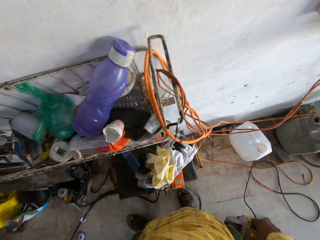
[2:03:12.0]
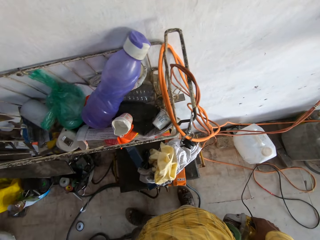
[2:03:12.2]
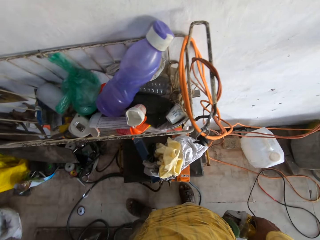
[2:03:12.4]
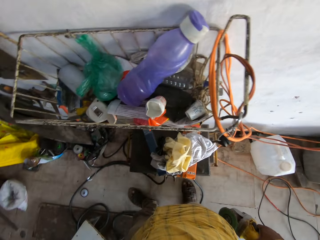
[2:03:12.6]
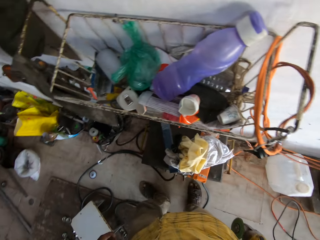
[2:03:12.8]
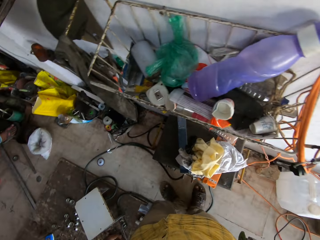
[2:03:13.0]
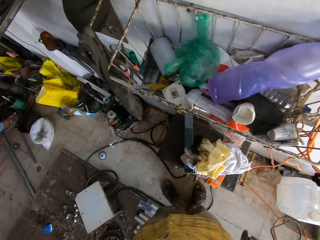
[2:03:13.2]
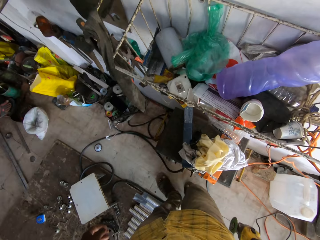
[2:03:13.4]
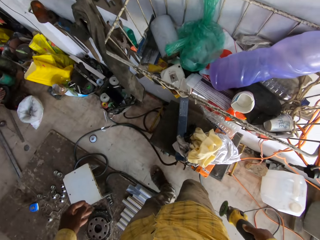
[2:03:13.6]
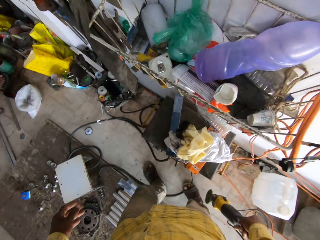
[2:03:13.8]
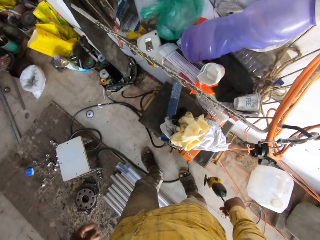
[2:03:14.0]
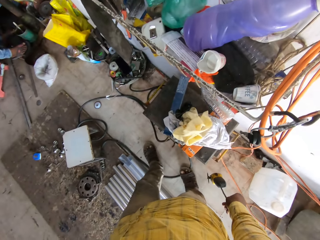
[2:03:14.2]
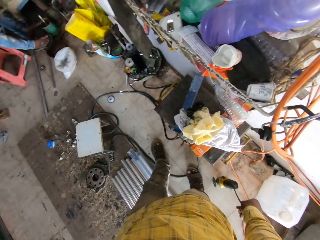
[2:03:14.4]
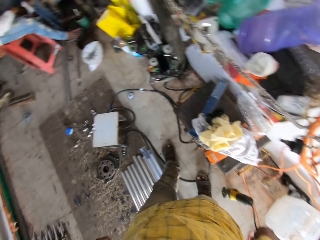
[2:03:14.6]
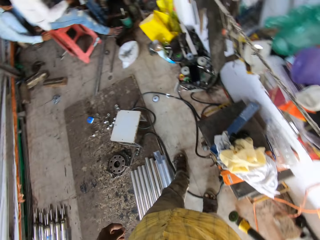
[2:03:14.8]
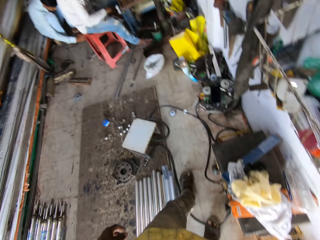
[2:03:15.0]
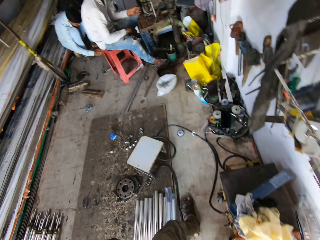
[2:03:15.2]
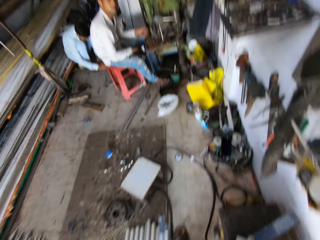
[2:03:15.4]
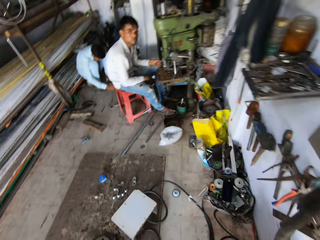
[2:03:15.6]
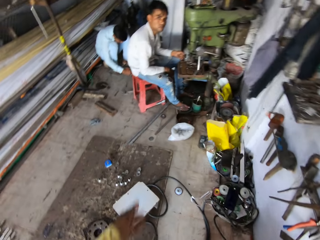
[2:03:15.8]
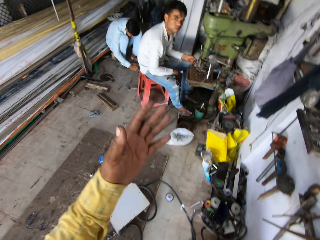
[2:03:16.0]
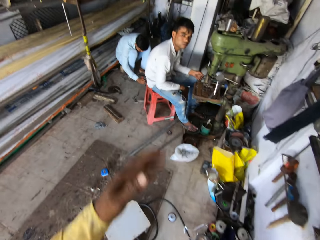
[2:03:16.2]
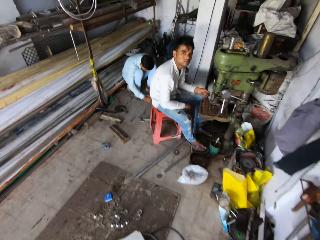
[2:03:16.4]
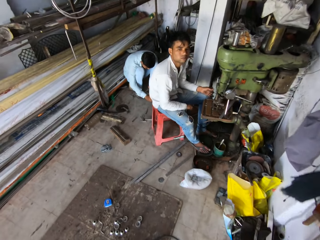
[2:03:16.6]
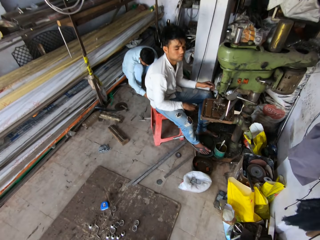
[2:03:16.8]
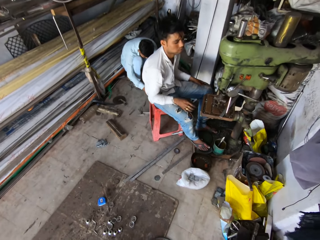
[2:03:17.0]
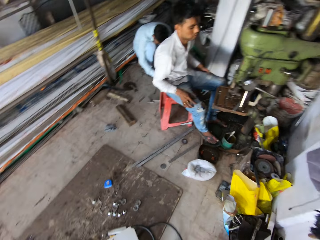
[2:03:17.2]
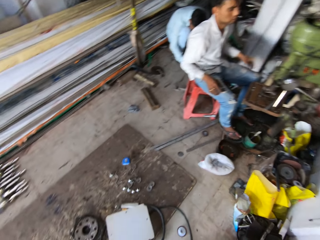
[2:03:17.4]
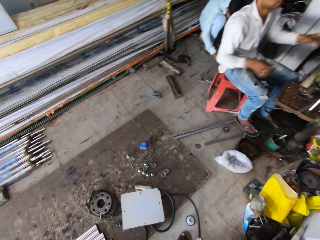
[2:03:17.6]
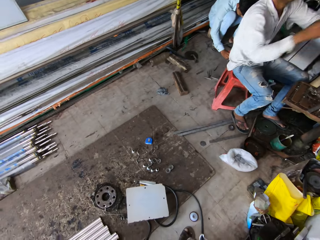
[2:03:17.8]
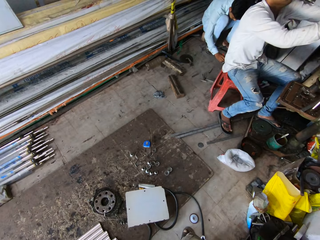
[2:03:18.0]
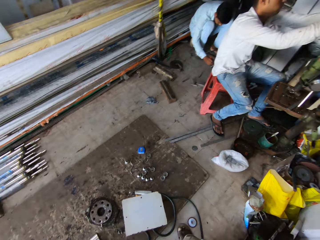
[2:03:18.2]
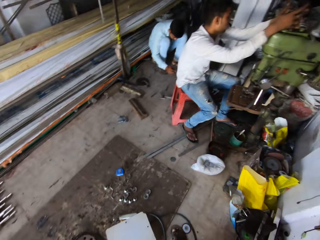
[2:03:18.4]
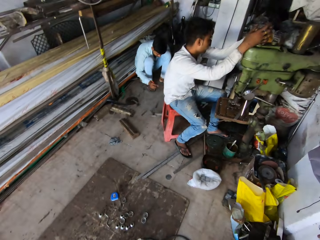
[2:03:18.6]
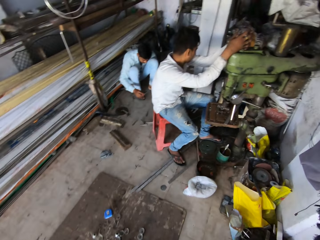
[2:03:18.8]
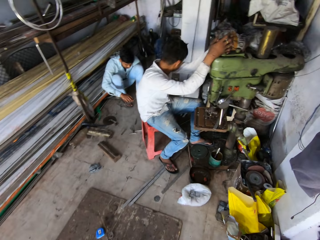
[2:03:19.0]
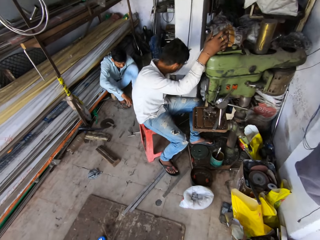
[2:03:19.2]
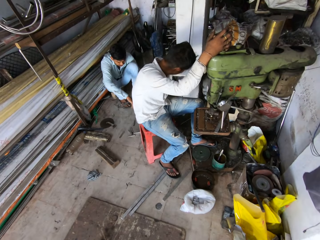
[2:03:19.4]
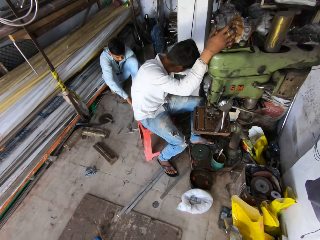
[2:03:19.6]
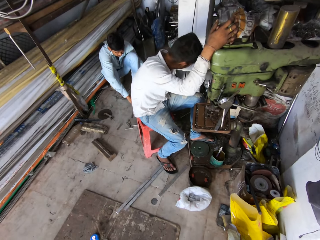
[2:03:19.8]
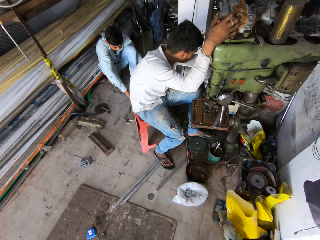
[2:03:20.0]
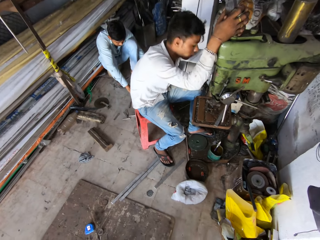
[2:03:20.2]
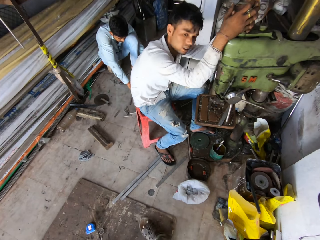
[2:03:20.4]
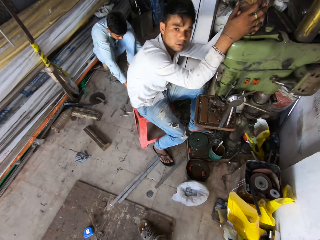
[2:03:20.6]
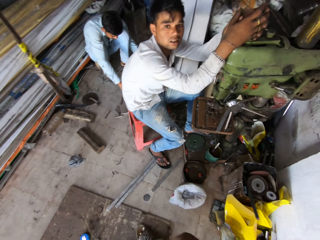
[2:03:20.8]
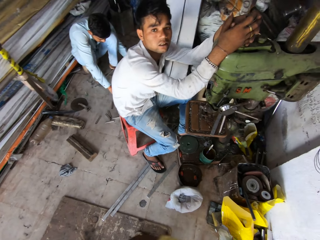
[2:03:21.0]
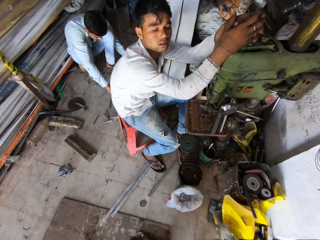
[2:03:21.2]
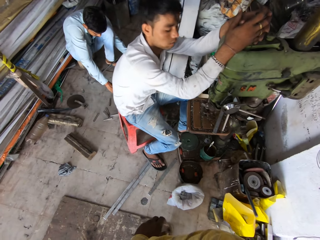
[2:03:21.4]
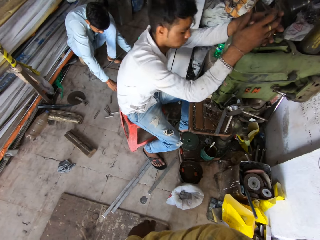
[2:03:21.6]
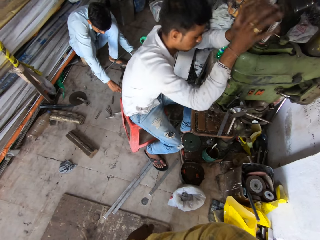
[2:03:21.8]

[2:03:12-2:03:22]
The camera wearer moves backwards in the welding workshop room. They place the angle hand grinder on the floor with the right hand. They make a gesture with the left hand. They talk with a man. The man touches the fixed head of the pillar drilling machine.

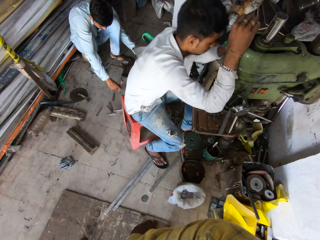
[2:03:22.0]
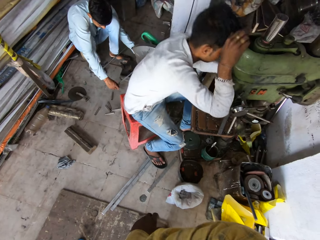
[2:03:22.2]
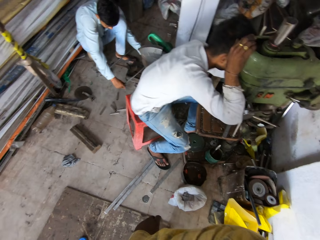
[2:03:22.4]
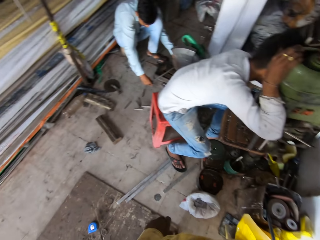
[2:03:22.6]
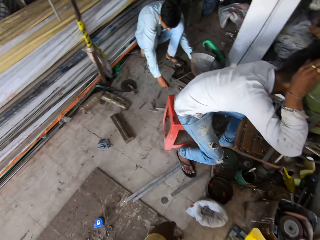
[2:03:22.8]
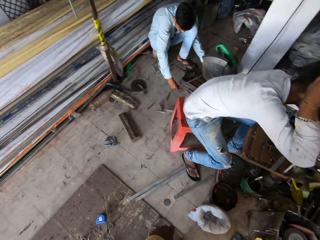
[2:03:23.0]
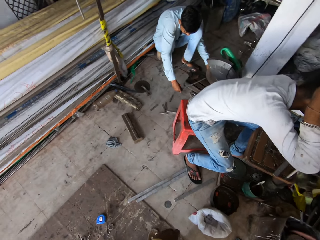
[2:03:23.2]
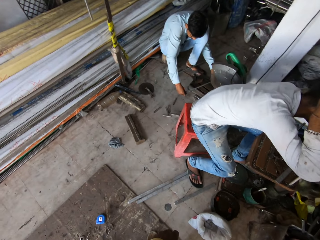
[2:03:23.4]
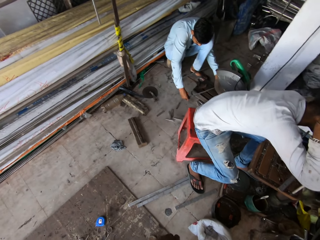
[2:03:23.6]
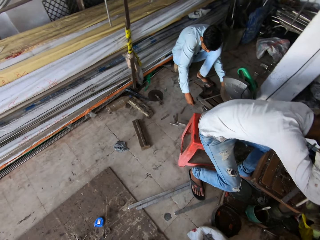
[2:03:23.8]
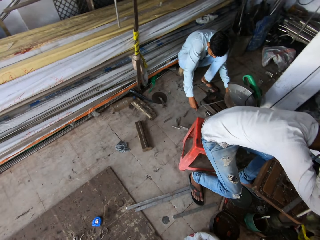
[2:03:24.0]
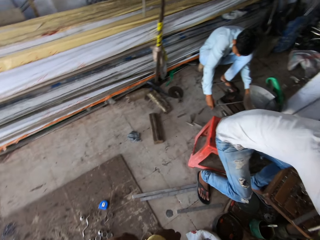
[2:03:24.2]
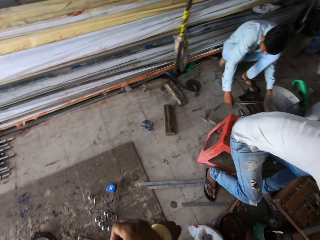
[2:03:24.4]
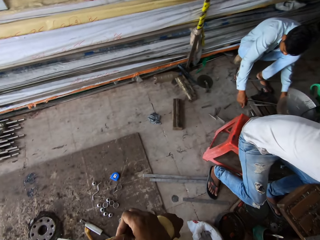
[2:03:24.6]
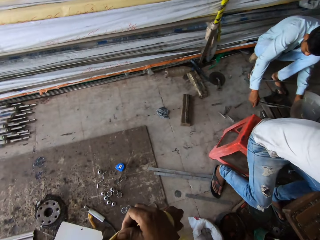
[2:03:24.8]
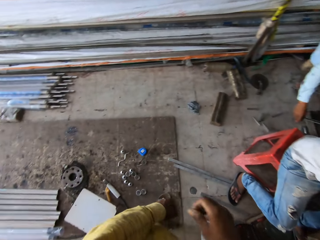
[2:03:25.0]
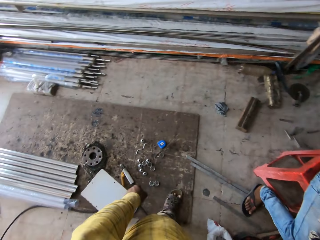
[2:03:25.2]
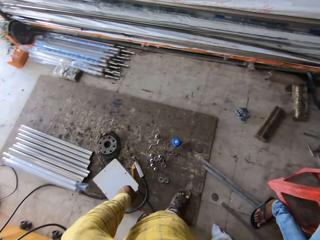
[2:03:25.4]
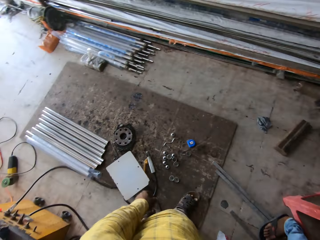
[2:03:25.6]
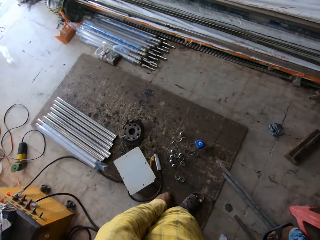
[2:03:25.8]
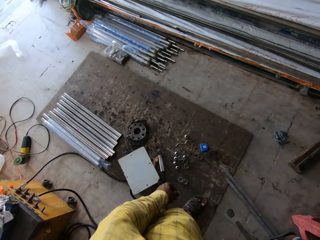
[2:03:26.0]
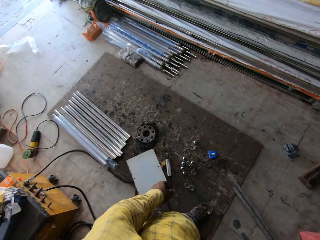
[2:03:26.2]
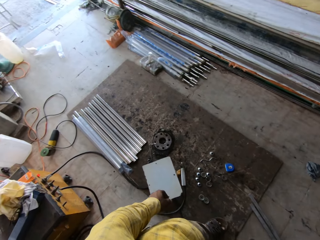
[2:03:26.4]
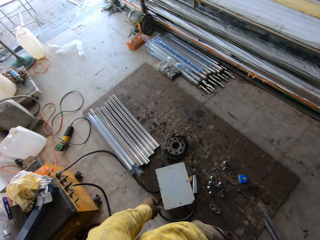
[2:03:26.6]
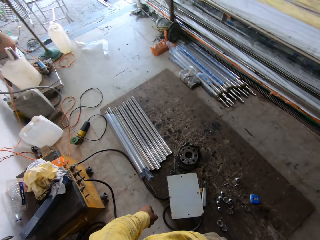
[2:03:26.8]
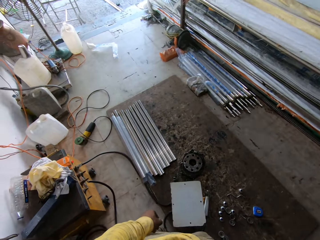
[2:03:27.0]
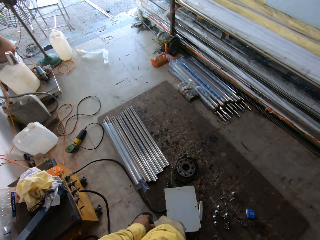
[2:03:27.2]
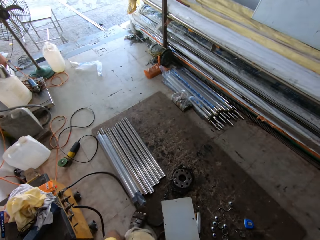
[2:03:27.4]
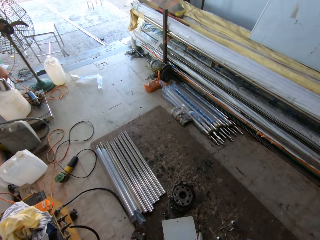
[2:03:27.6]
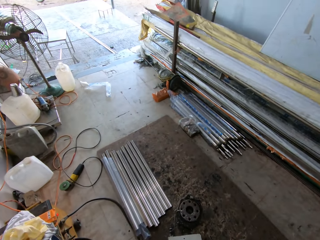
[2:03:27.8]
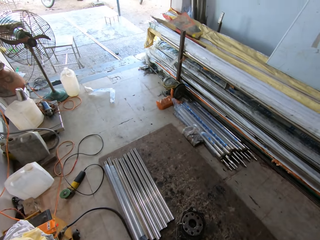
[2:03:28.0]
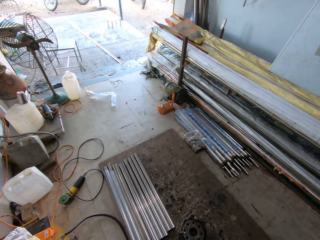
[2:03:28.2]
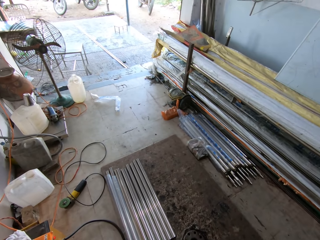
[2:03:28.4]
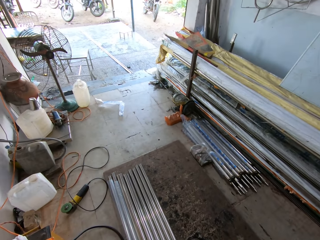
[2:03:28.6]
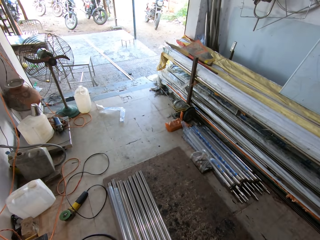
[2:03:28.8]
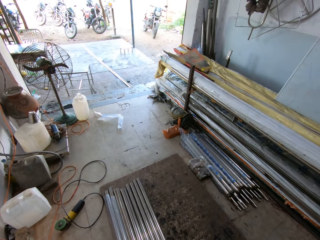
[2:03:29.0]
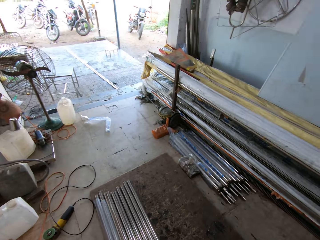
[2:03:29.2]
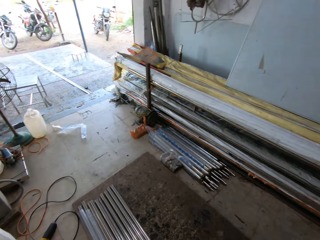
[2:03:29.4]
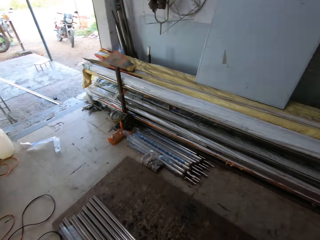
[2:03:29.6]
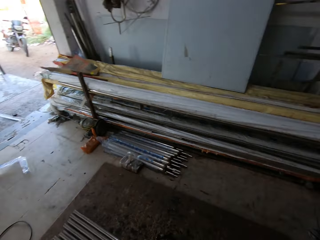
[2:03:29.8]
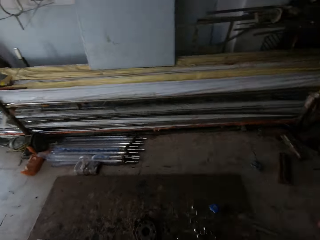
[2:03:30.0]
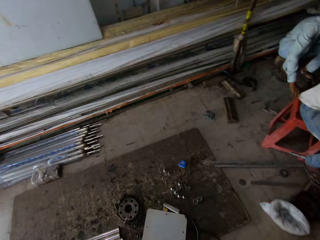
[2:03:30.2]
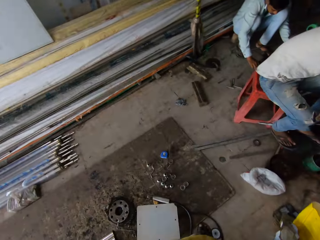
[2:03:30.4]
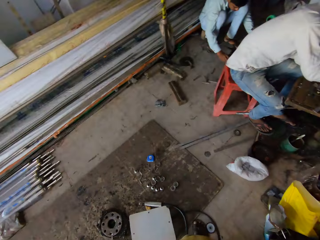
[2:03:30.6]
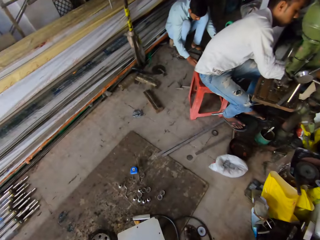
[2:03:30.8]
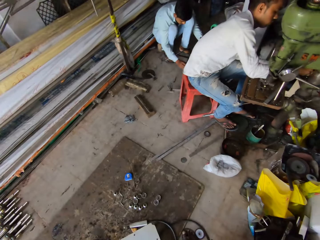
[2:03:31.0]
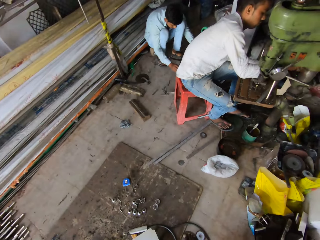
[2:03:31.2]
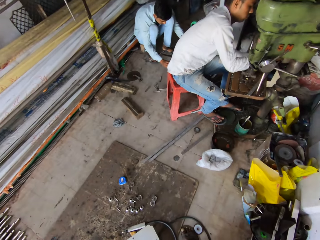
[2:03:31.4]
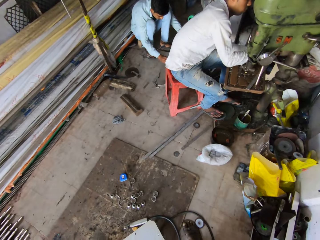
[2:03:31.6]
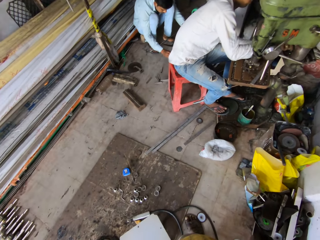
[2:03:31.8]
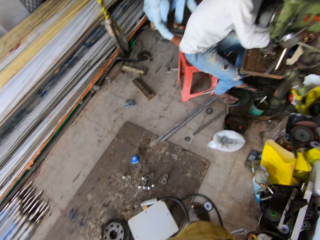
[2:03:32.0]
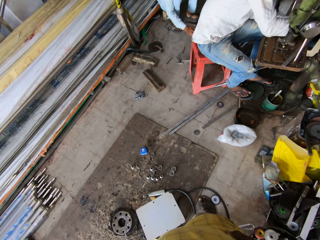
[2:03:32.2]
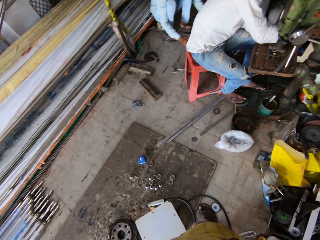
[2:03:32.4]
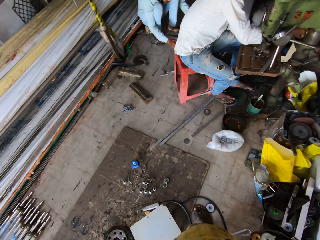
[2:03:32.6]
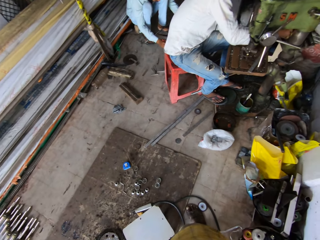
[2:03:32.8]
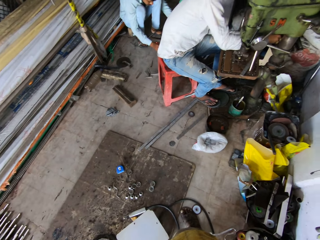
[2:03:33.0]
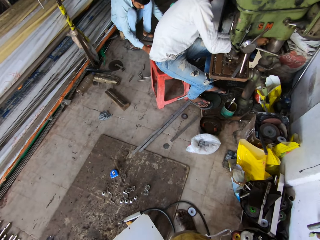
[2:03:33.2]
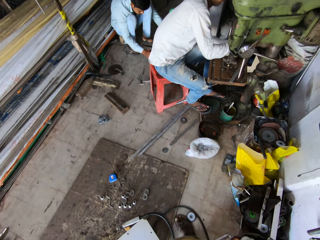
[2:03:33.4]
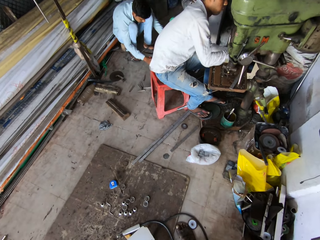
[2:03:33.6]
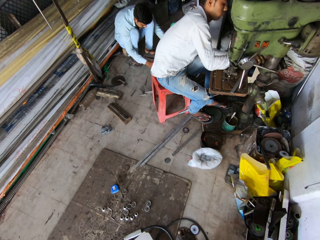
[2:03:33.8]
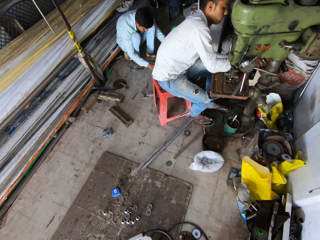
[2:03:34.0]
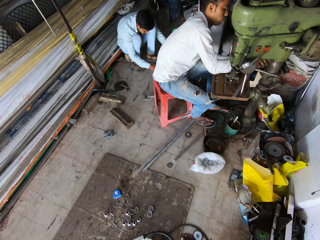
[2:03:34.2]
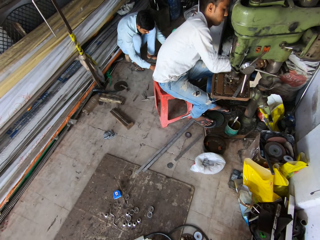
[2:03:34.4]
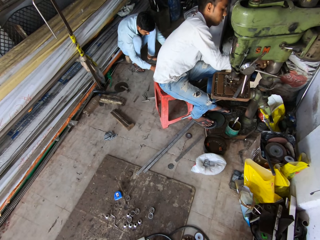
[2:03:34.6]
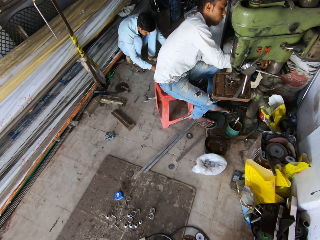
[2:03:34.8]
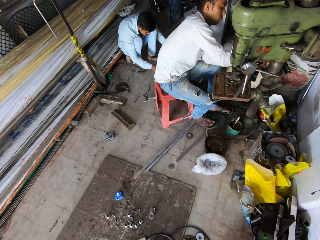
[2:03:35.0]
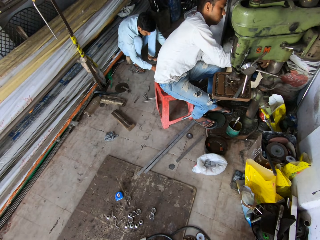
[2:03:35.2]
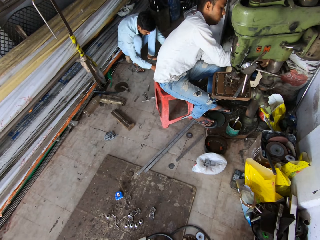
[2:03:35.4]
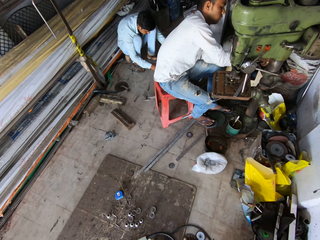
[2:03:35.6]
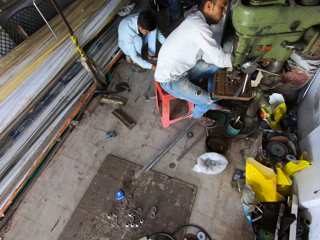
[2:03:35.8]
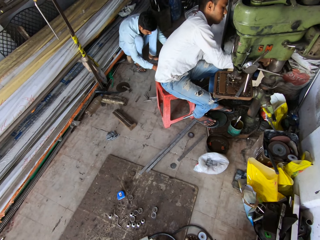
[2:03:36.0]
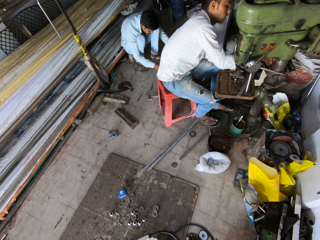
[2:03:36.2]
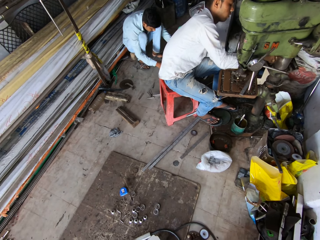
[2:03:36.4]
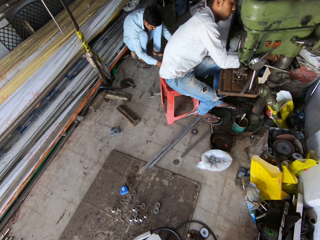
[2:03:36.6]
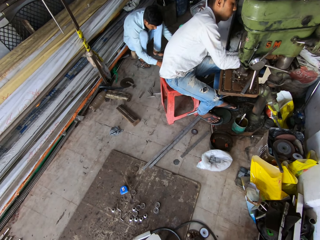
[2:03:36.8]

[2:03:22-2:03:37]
A man adjusts something on the floor. The camera wearer looks around the welding workshop room. Another man picks up a drill bit from the pillar drilling table.
